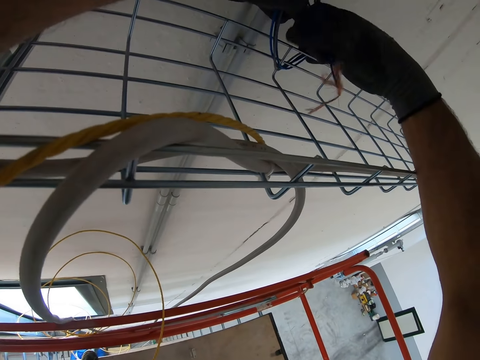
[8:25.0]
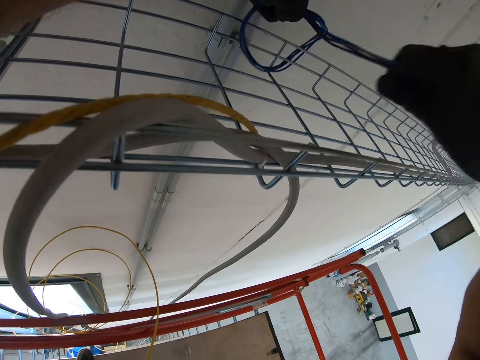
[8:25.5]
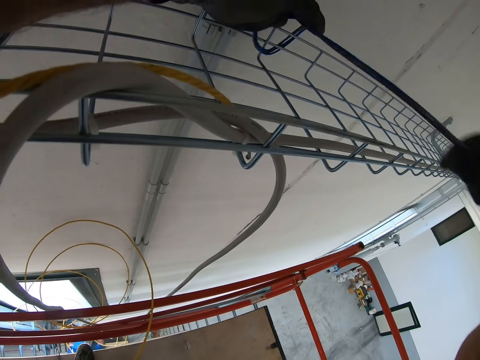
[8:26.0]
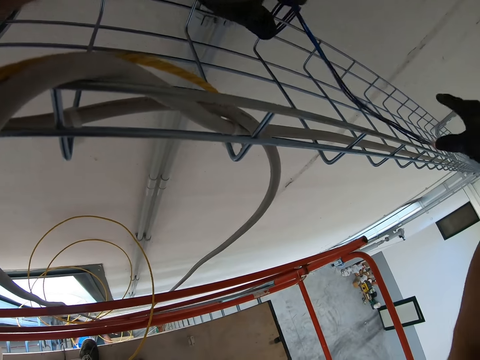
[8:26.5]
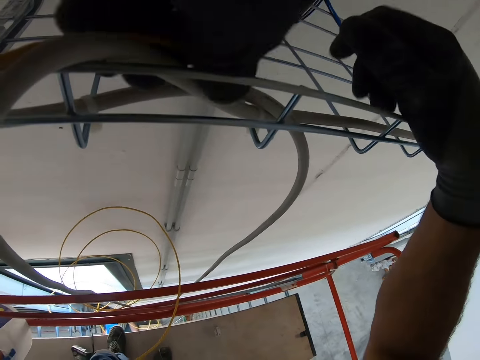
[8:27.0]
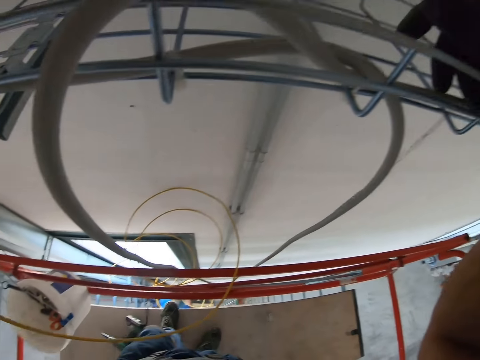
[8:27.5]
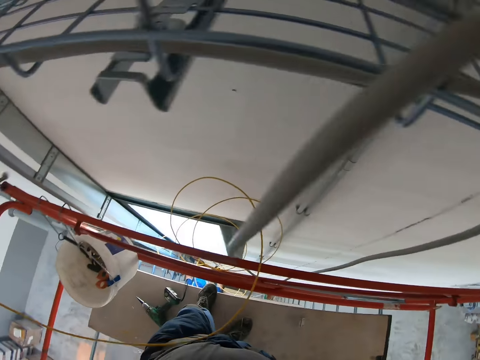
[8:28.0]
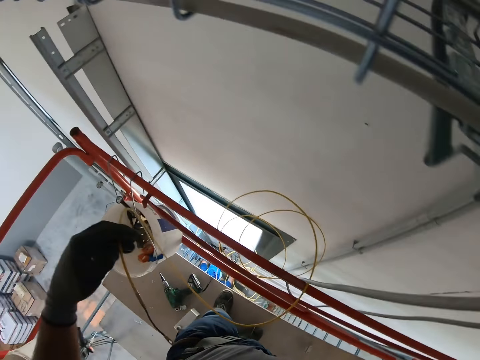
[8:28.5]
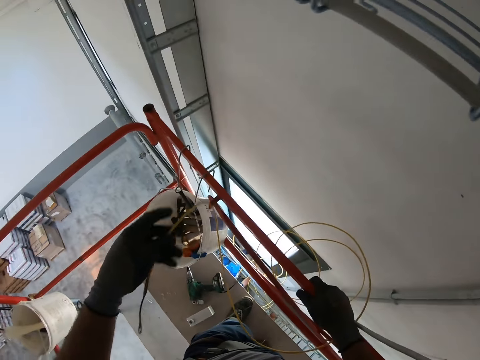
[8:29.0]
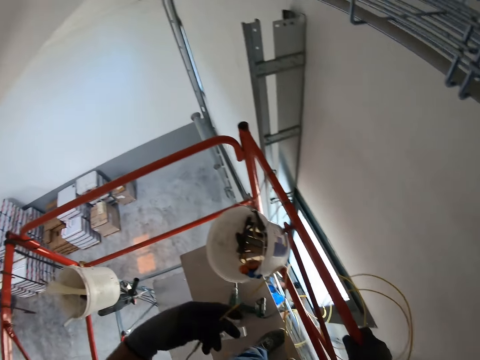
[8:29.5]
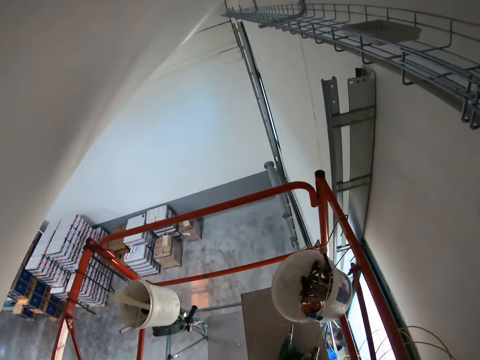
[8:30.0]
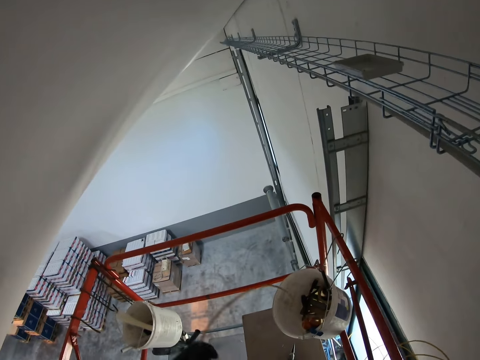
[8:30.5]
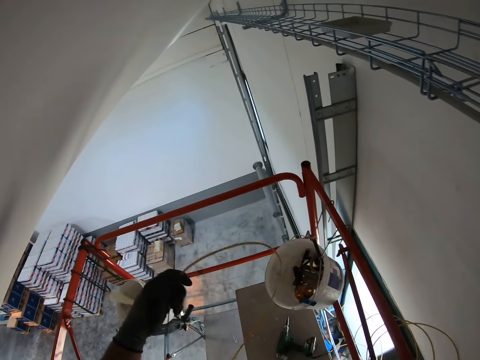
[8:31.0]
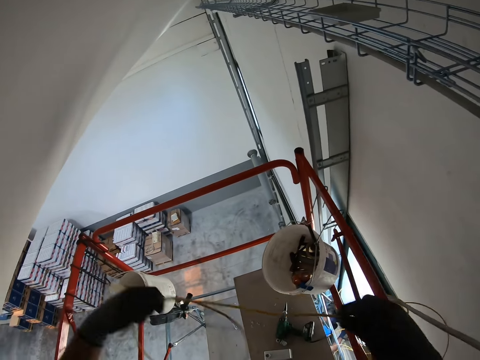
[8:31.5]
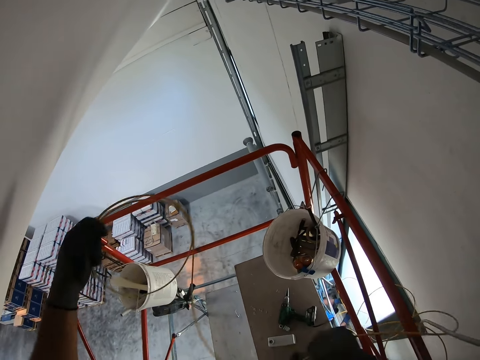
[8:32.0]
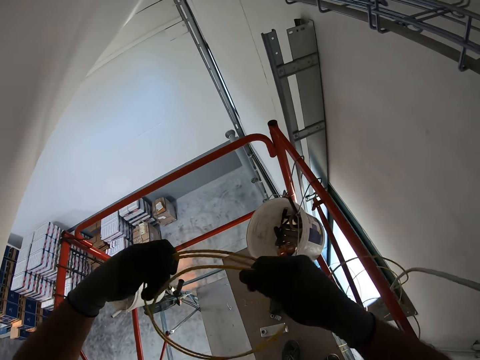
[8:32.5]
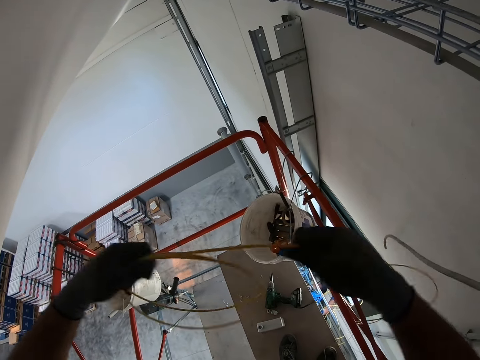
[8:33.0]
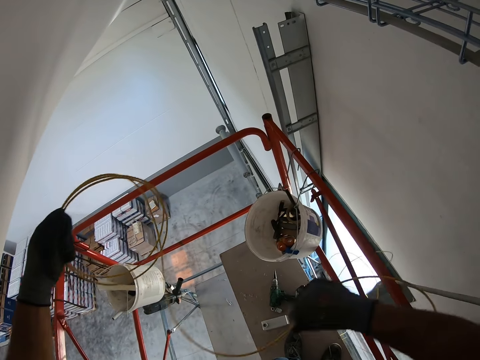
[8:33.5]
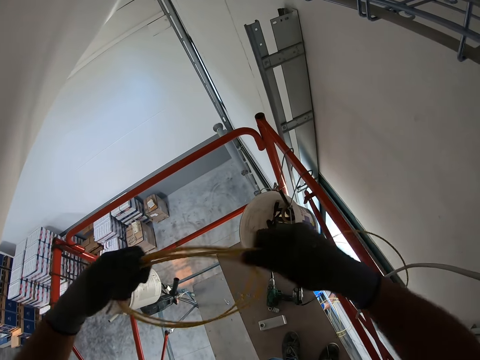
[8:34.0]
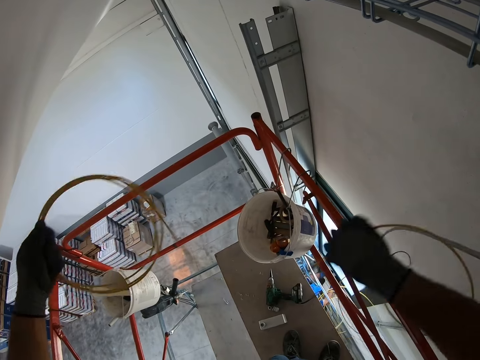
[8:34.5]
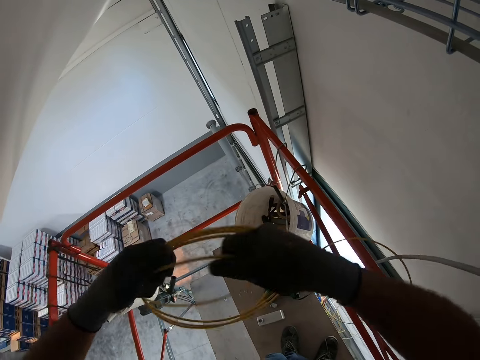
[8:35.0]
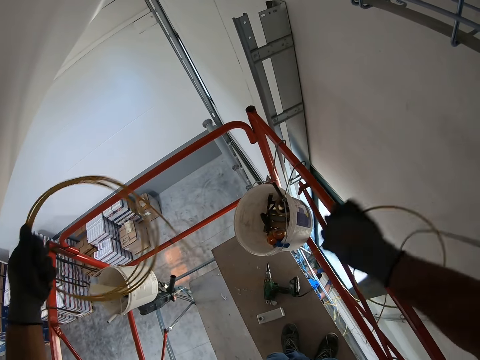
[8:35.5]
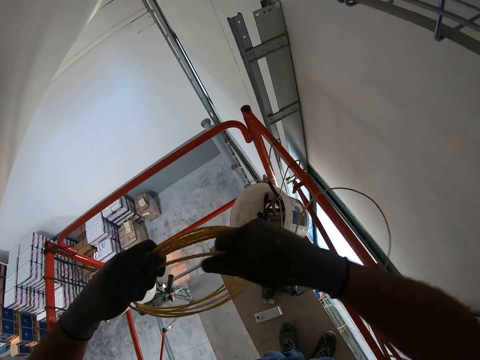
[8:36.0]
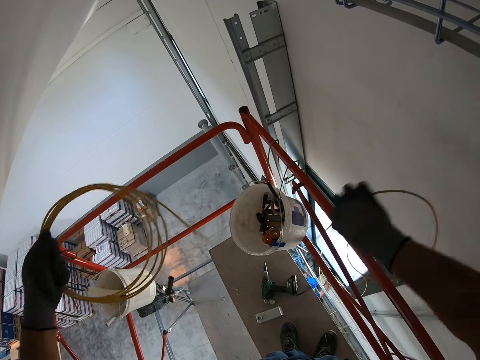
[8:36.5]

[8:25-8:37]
The camera wearer picks up another cable with her hand. She stares at the wall. She folds the cable into a circle.

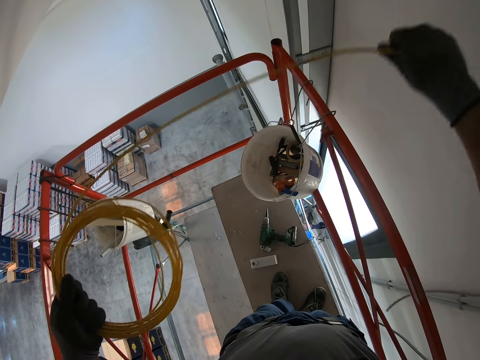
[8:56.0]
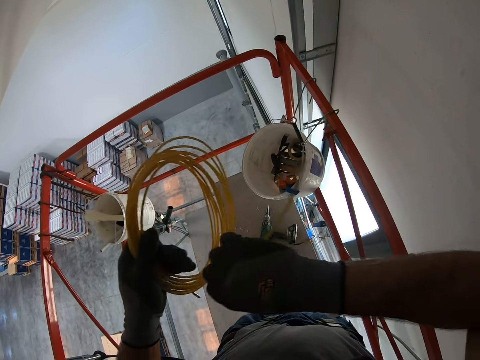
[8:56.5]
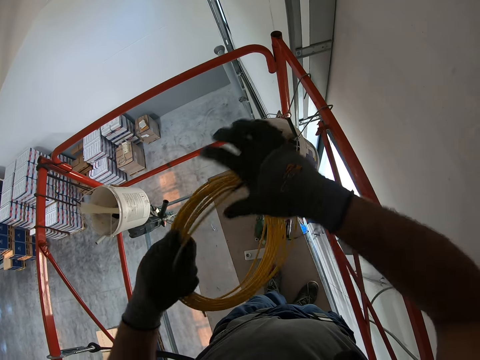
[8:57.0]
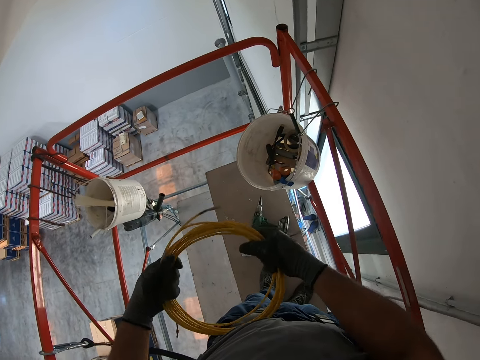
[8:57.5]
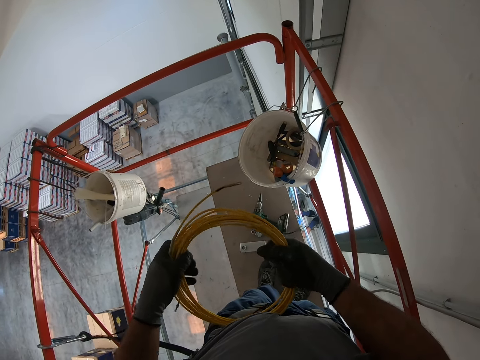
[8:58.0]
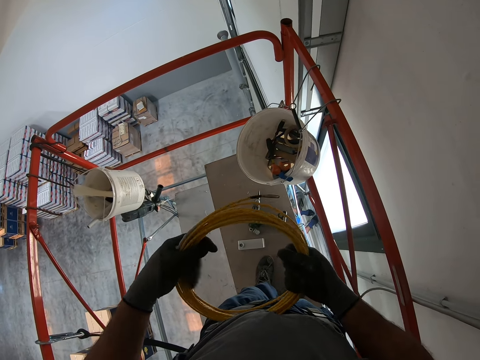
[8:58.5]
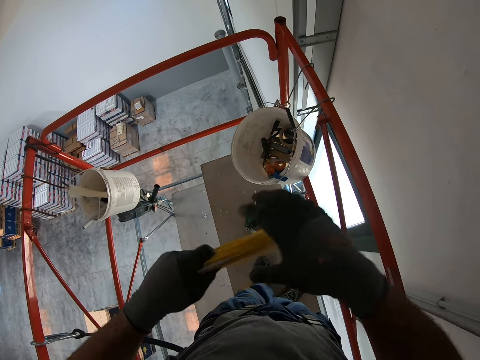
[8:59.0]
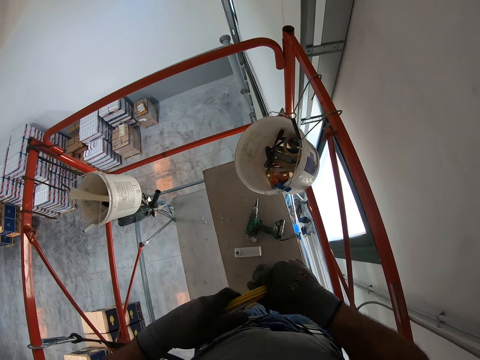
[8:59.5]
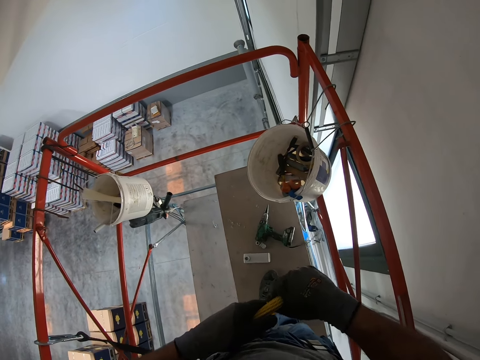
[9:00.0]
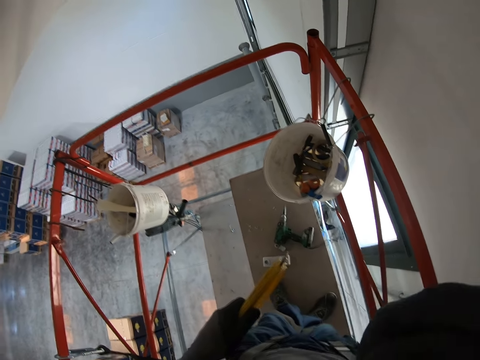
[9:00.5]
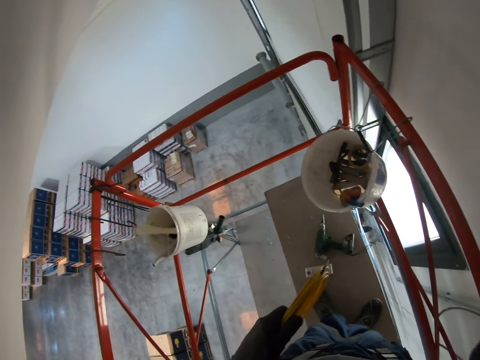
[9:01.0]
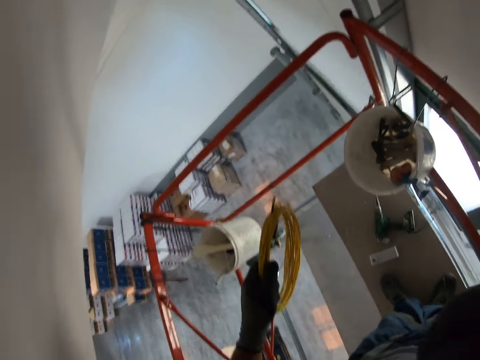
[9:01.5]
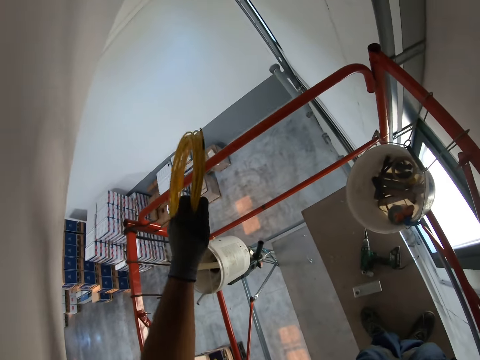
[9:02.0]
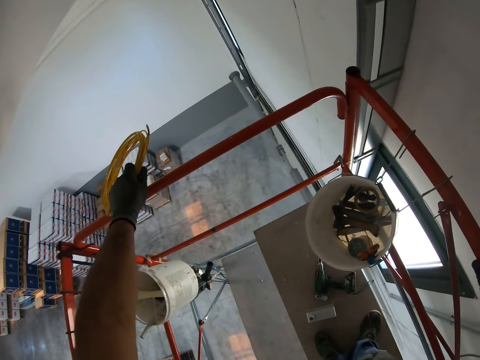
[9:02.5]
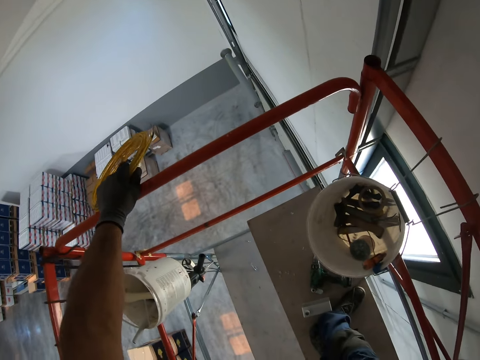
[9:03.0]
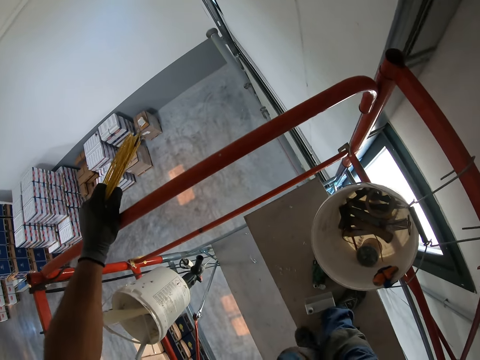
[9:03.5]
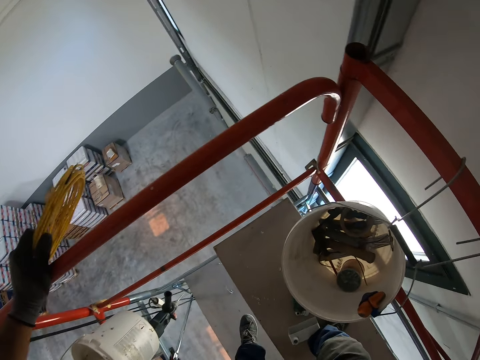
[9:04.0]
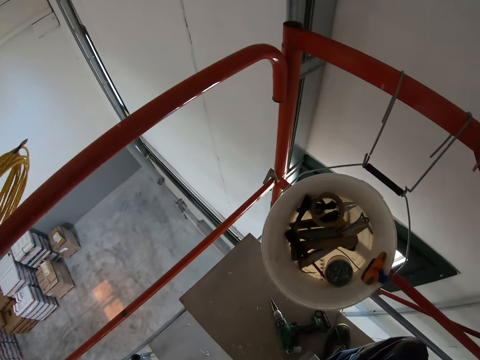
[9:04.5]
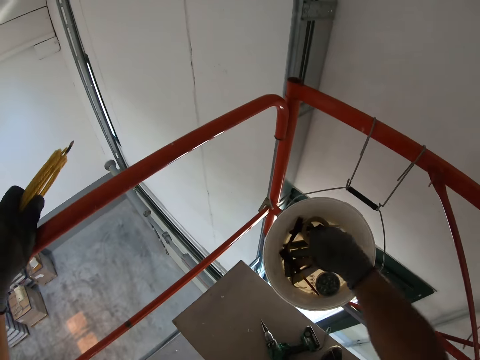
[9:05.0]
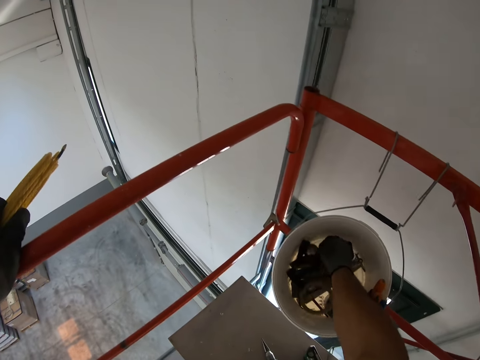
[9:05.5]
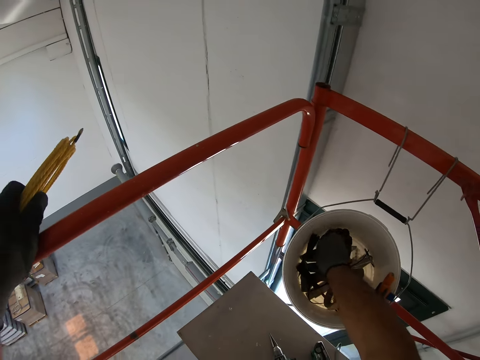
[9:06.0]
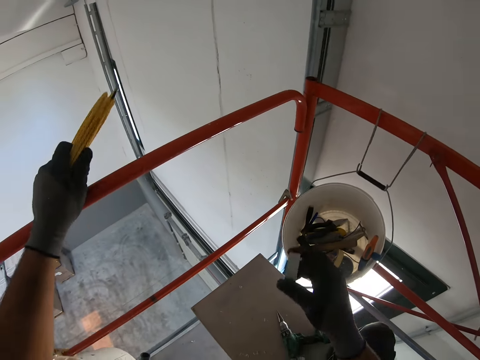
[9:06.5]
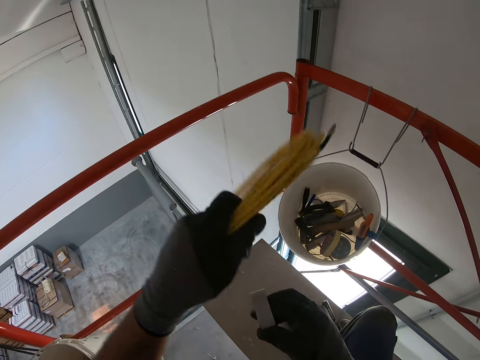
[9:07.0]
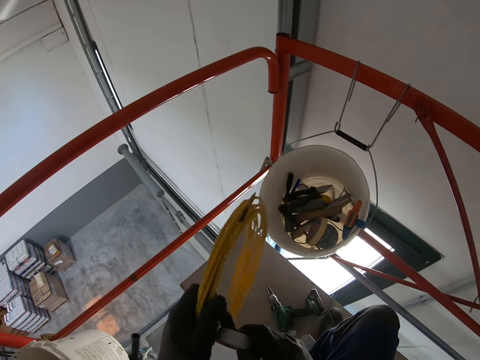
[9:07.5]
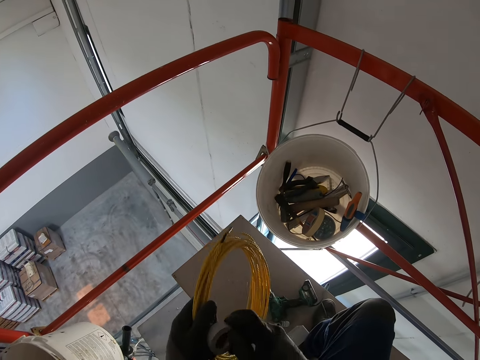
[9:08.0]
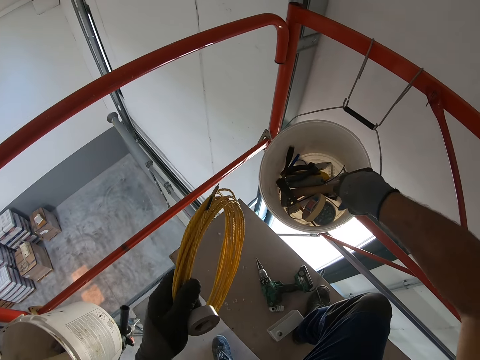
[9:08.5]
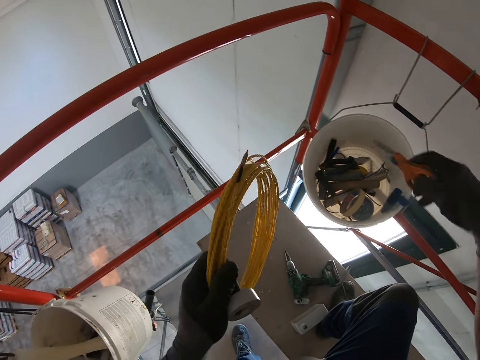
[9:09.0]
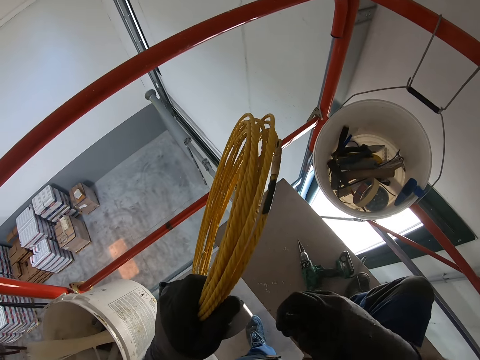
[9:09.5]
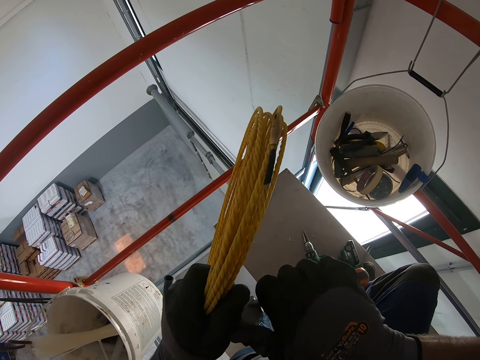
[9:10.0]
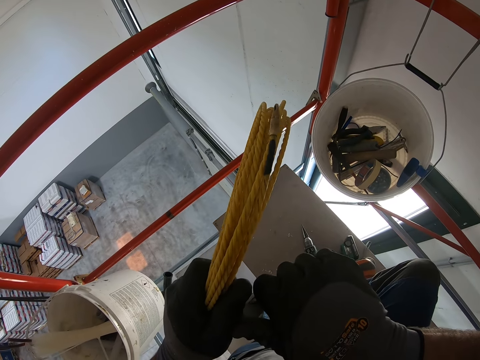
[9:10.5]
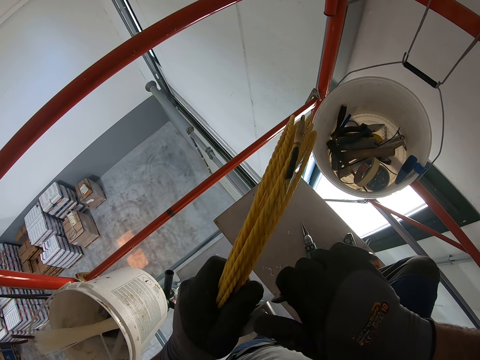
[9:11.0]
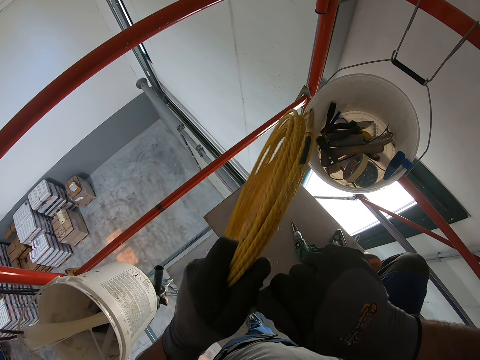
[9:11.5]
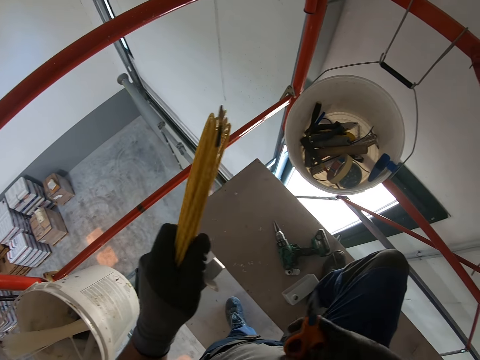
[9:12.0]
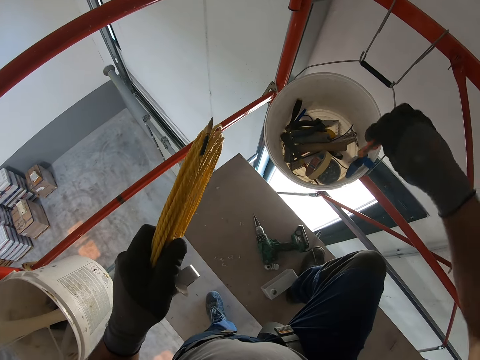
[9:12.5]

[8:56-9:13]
The camera wearer stares at the wall. He touches his head. He moves to the lower platform. He holds the rail with the cable in his hand. He puts his hand into the bucket. He takes out a roll of tape from the bucket. He places the tape in his left hand. He takes a pair of scissors from the bucket. He unseals the tape with the scissors. He cuts the tape with the scissors. He puts the scissors into the bucket.
